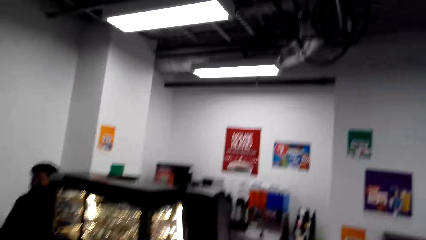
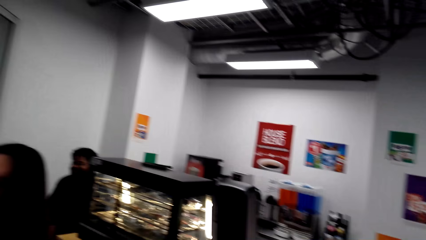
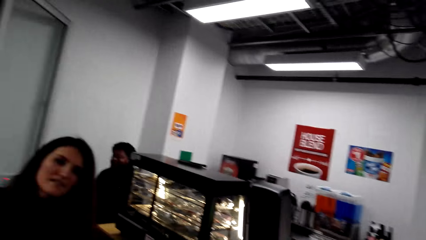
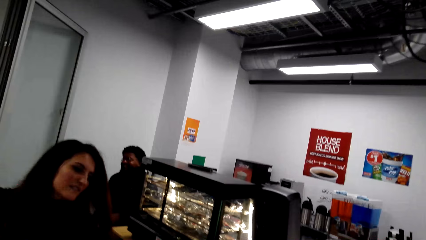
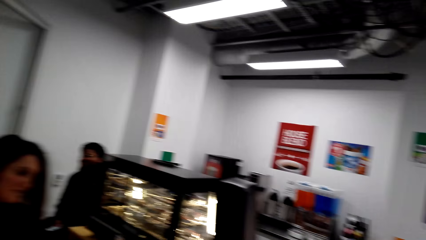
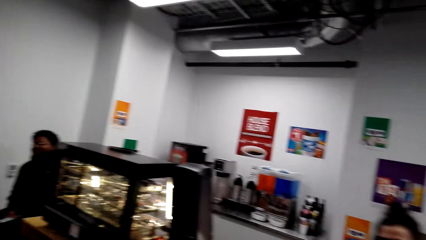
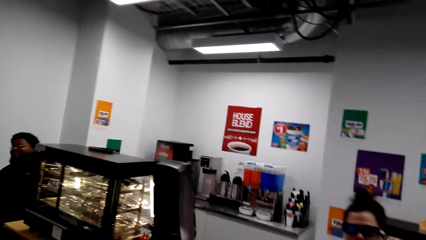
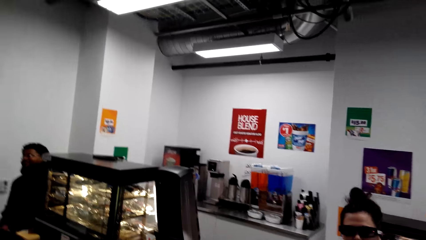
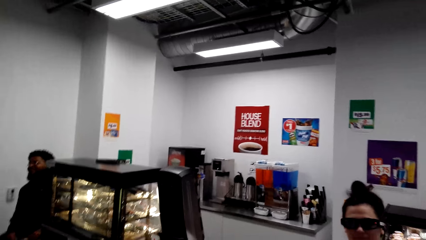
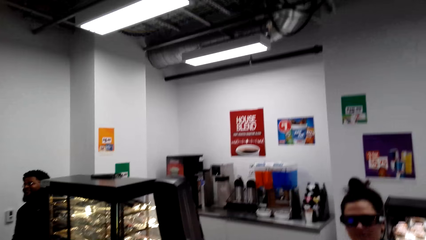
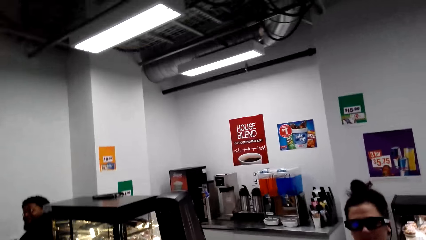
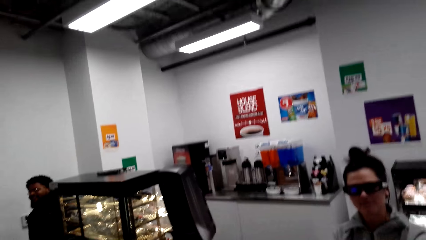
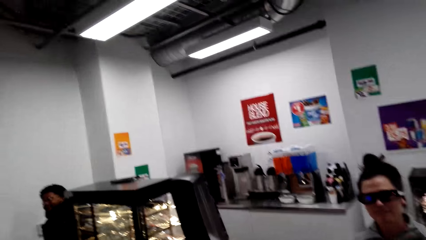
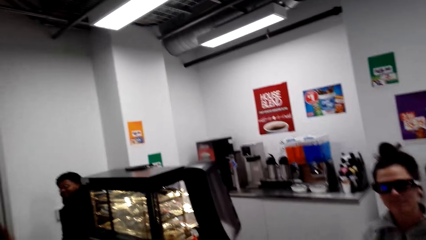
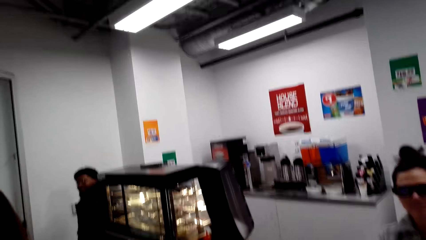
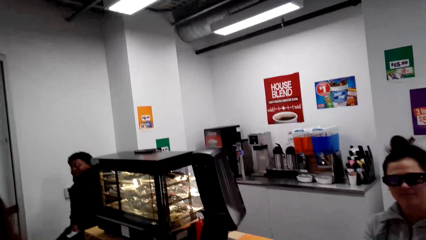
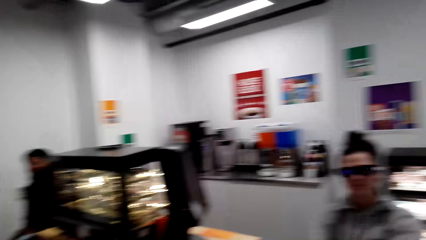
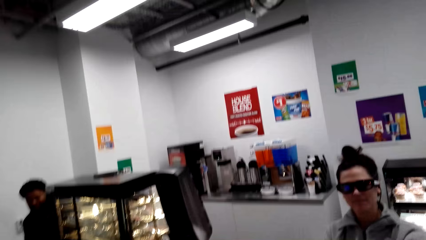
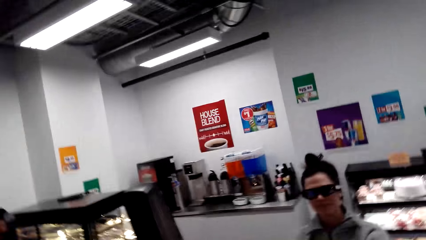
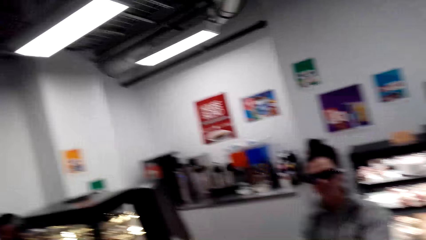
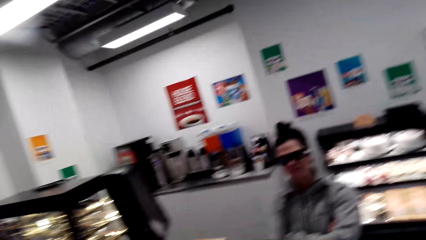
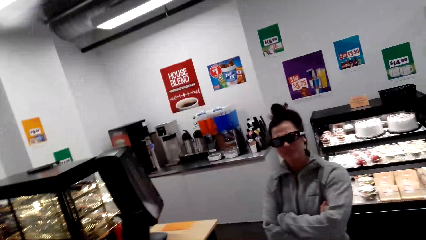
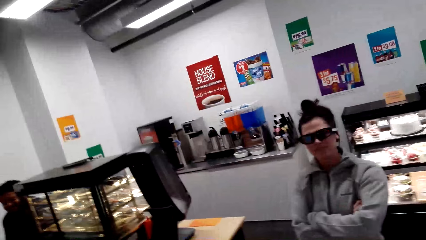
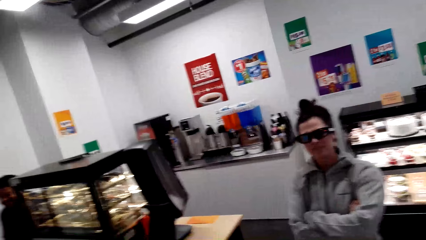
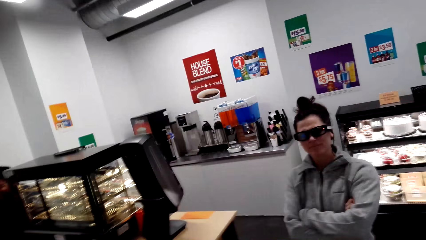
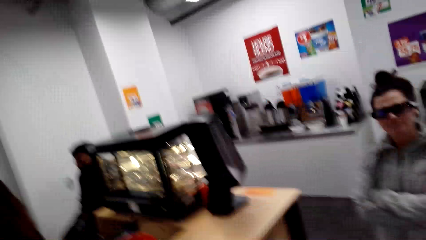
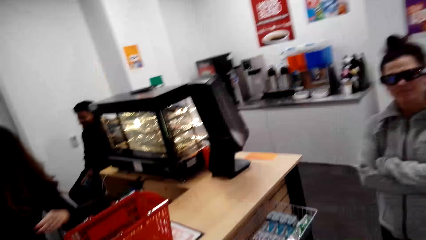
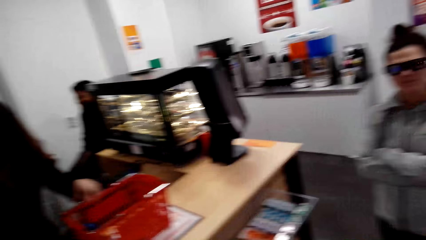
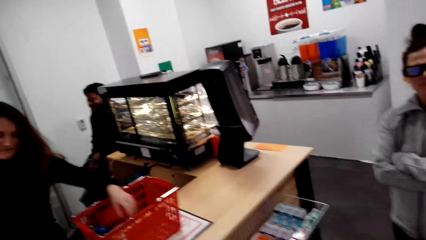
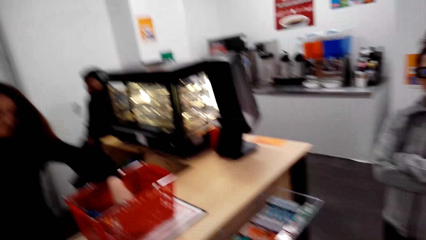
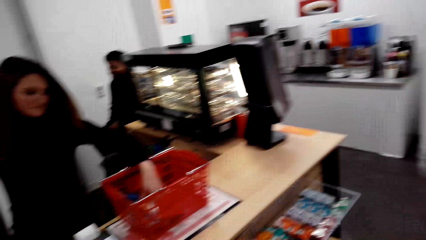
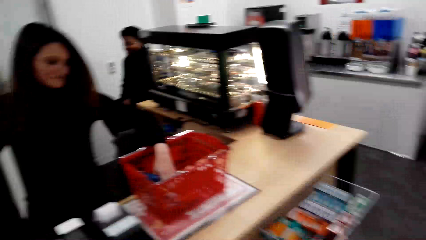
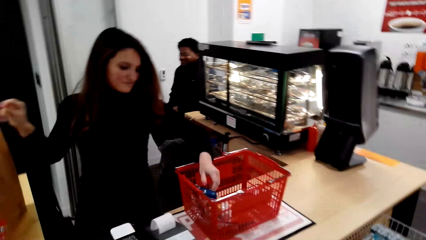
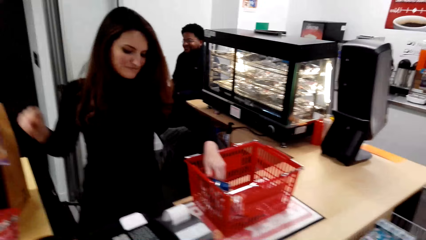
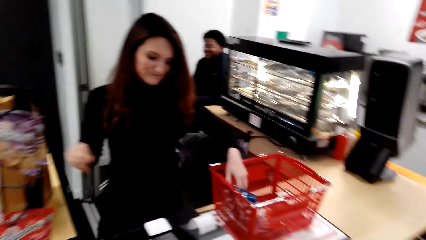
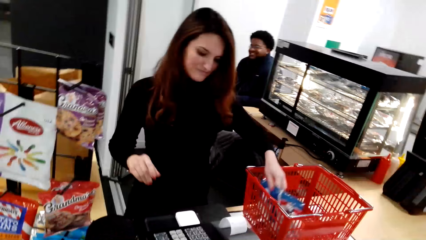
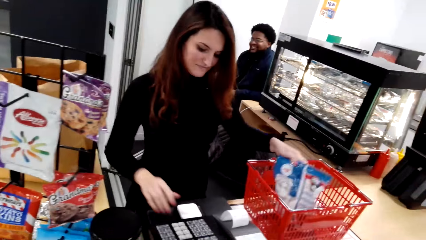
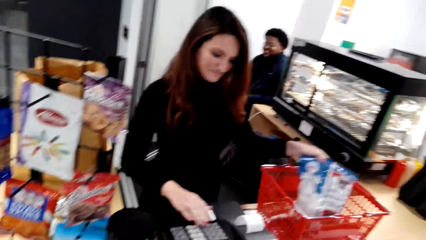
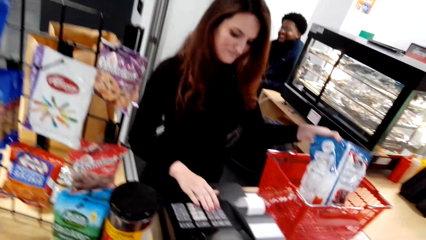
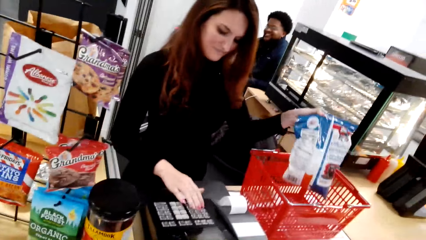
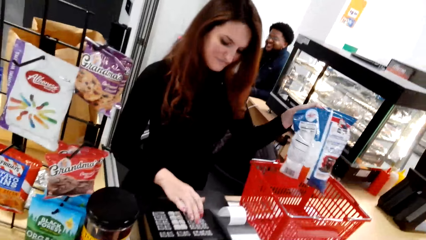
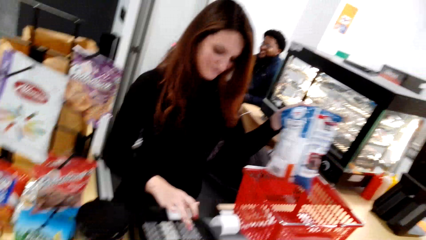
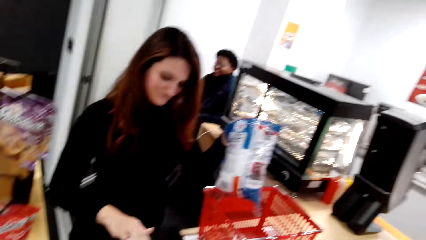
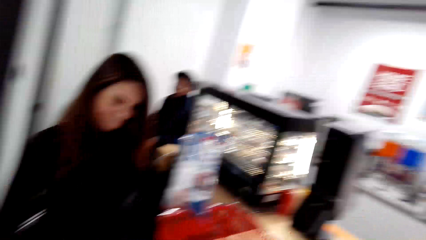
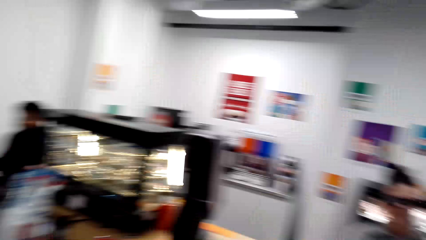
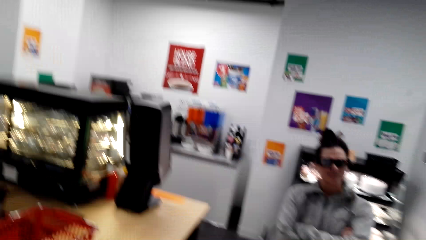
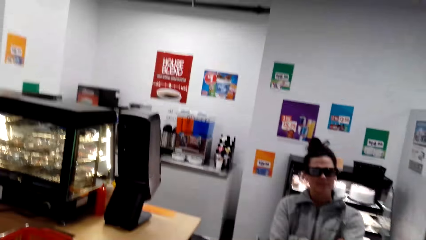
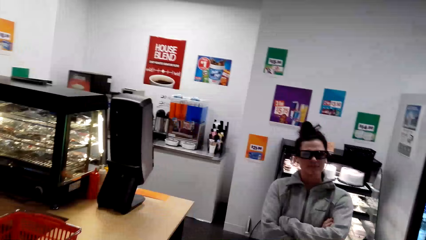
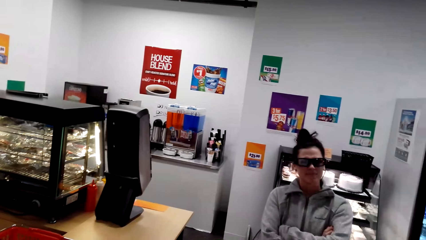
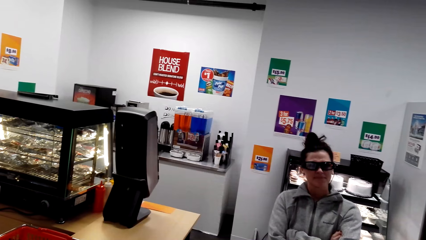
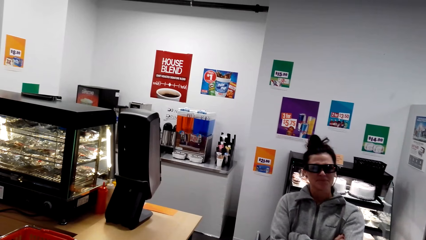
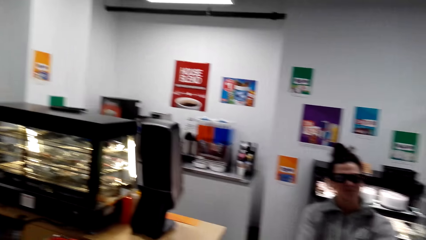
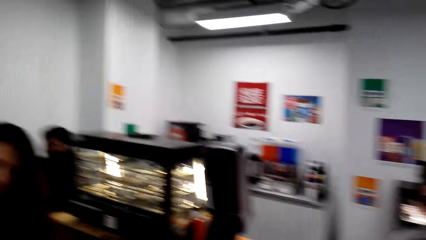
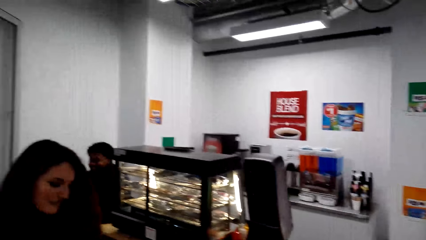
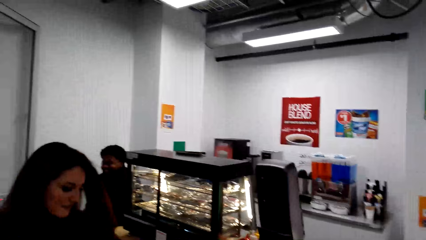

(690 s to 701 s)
The camera wearer looks at a cashier. They look at another person. The cashier lifts a snack from the shopping basket and operates a retail shop biller machine. The camera wearer looks at the other person.

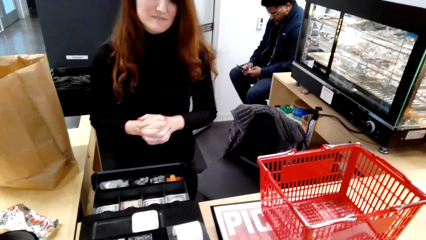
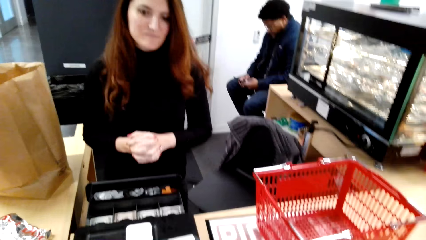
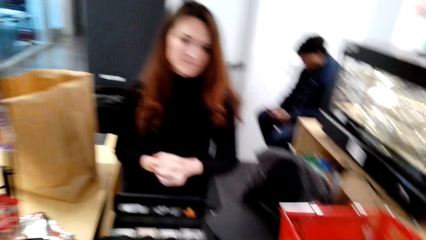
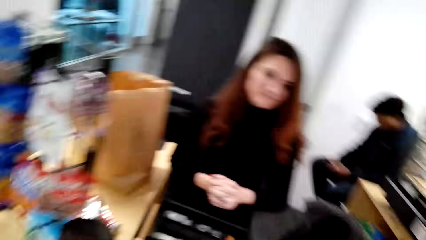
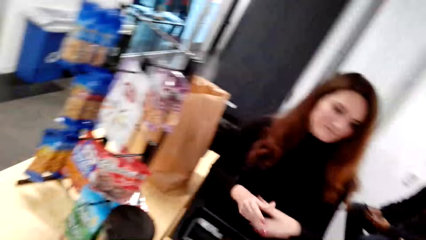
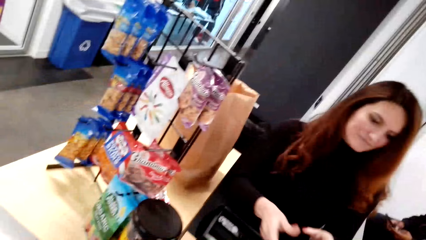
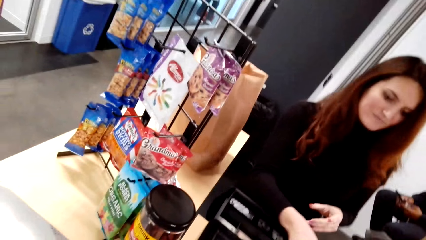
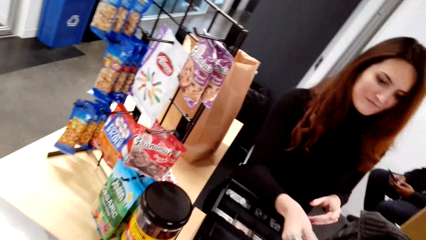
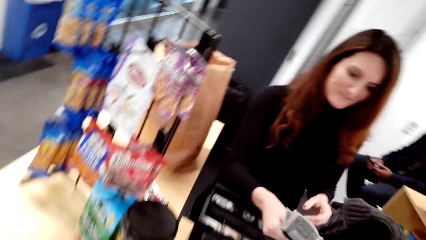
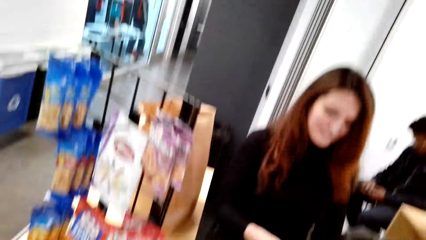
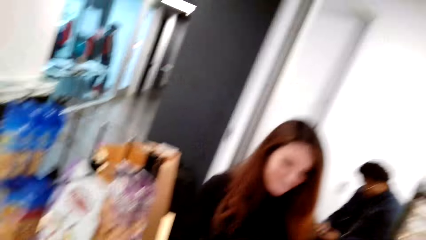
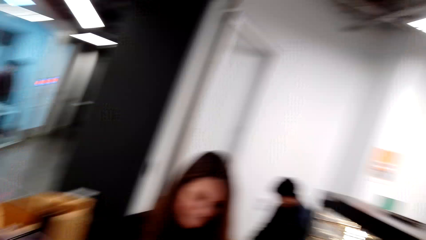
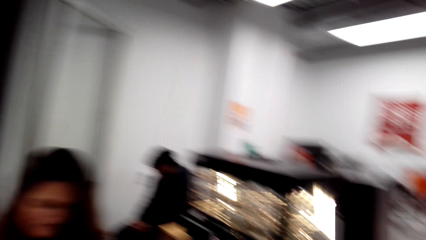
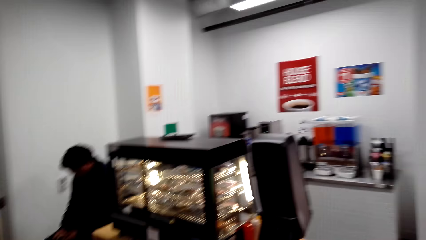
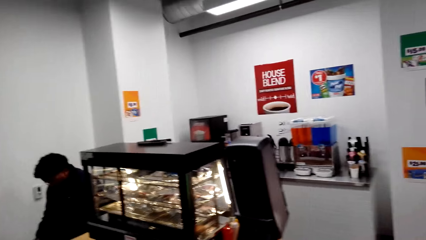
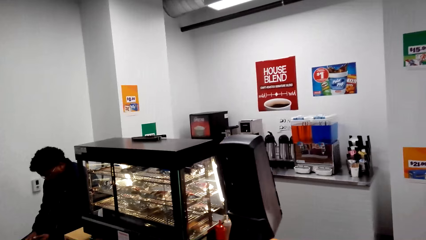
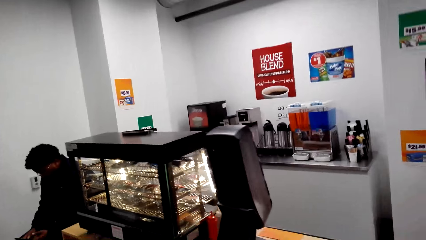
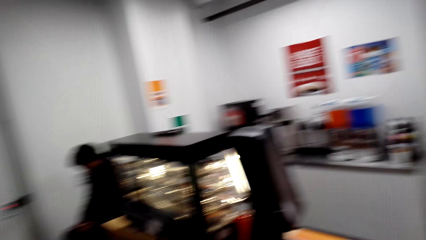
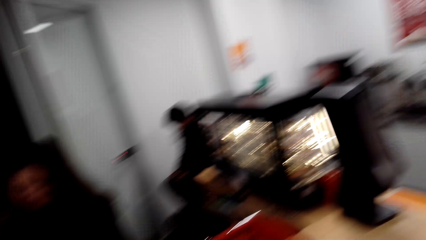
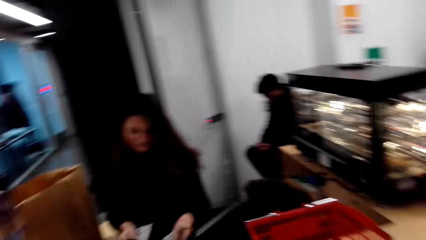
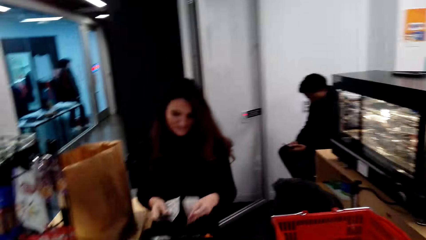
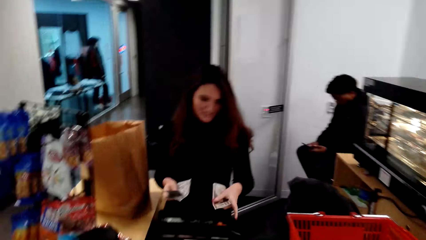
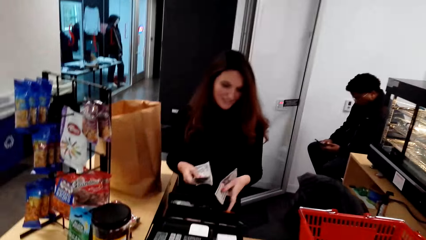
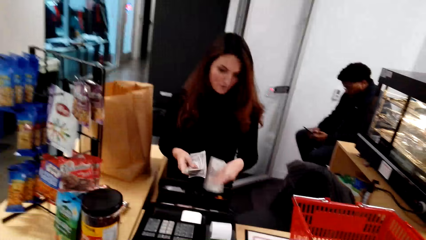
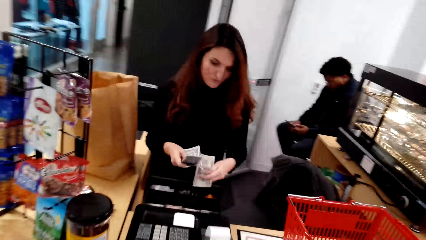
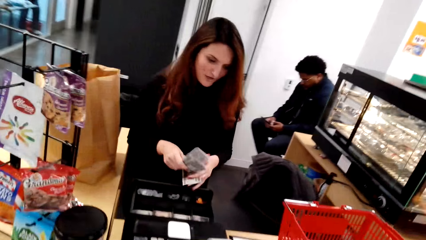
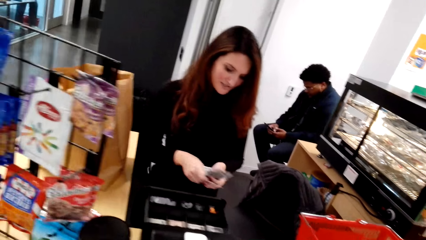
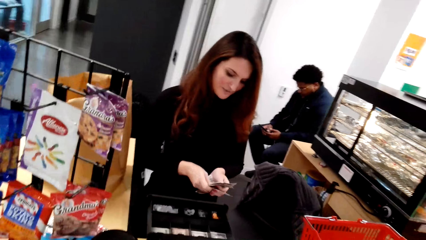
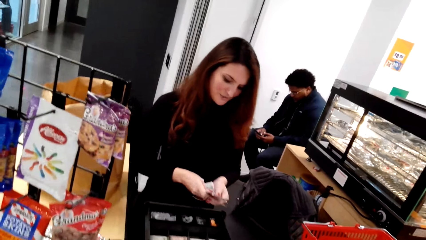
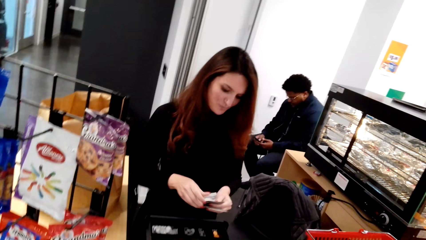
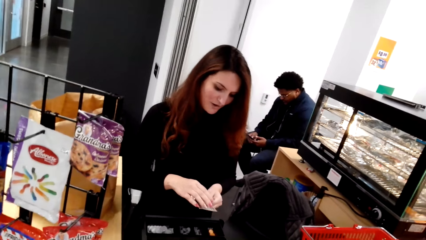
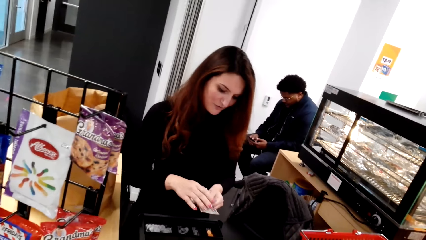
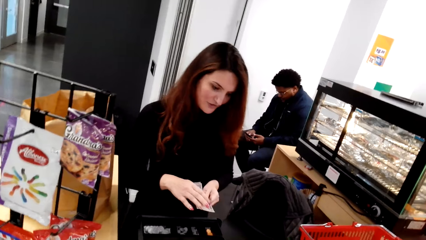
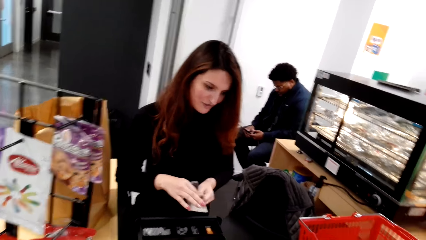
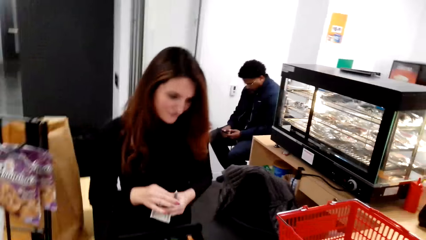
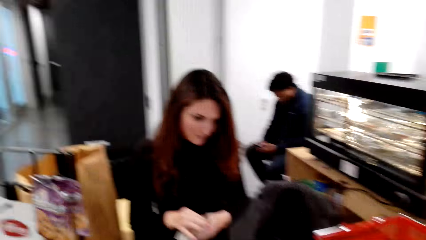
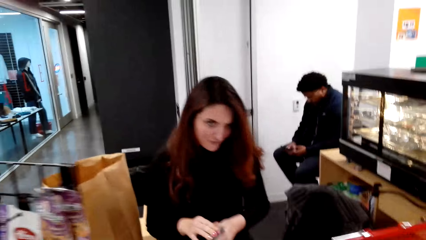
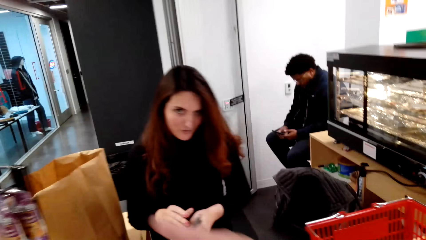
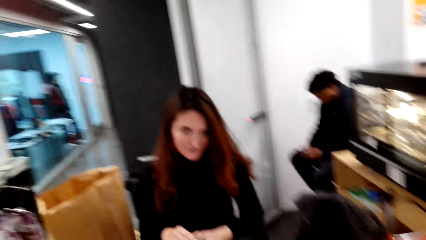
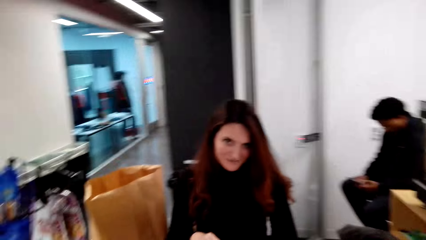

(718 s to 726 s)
The camera wearer passes the money to a woman. The woman counts money.
